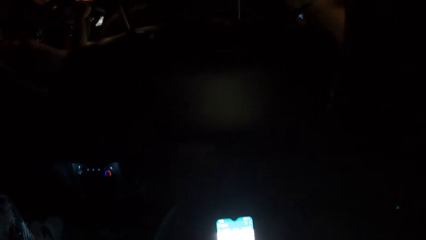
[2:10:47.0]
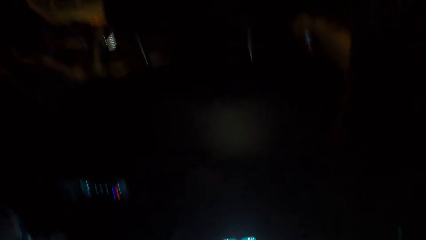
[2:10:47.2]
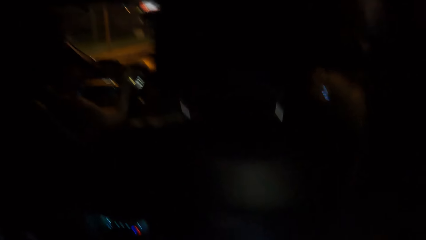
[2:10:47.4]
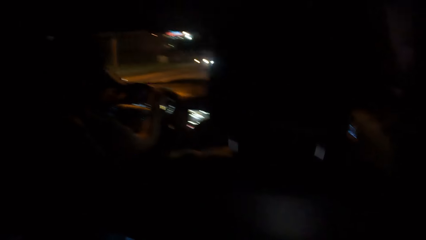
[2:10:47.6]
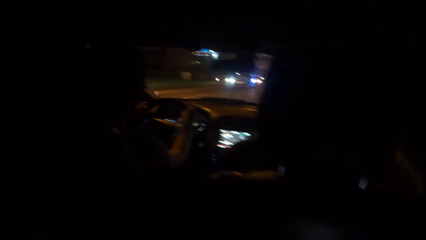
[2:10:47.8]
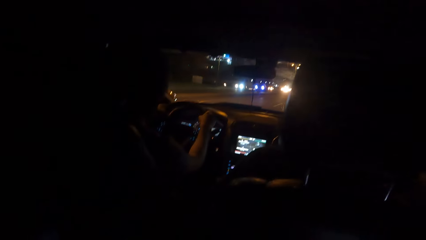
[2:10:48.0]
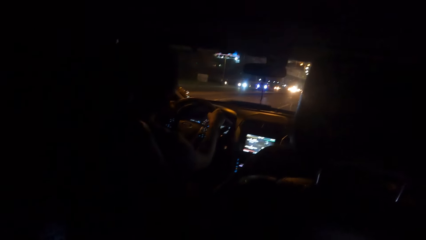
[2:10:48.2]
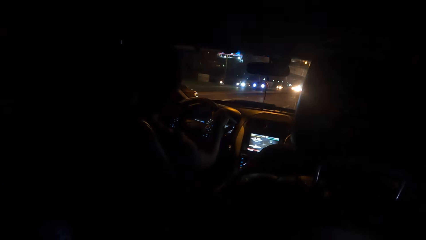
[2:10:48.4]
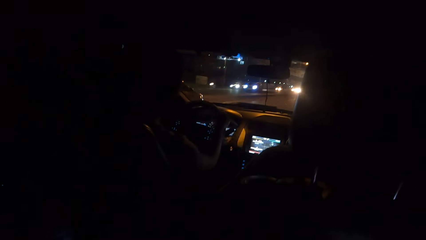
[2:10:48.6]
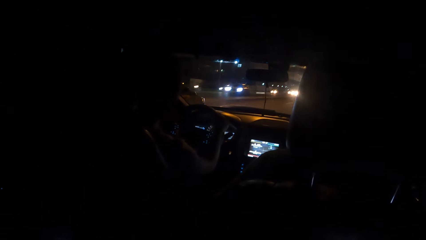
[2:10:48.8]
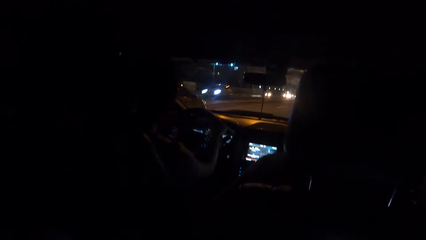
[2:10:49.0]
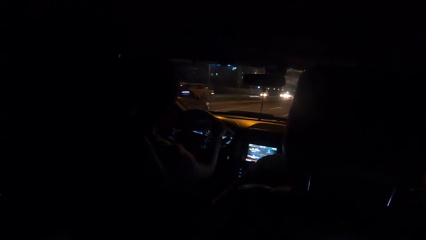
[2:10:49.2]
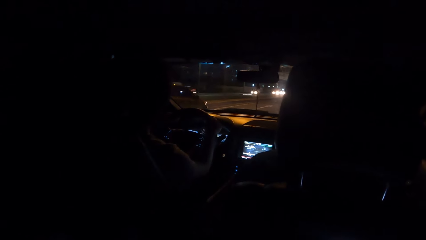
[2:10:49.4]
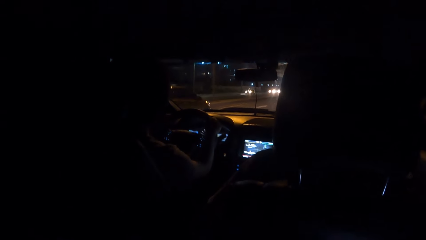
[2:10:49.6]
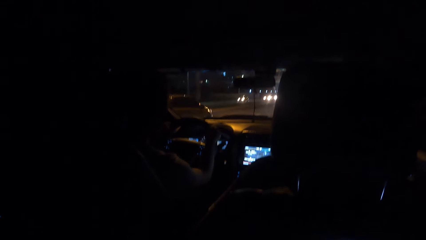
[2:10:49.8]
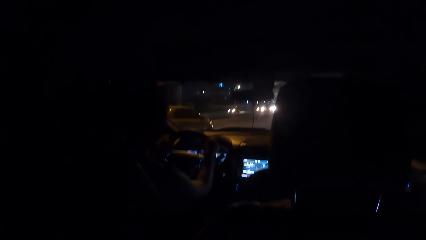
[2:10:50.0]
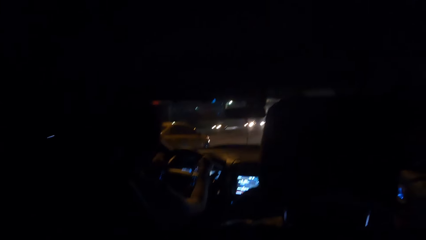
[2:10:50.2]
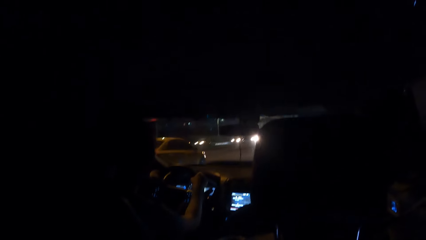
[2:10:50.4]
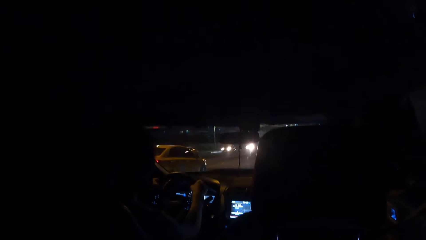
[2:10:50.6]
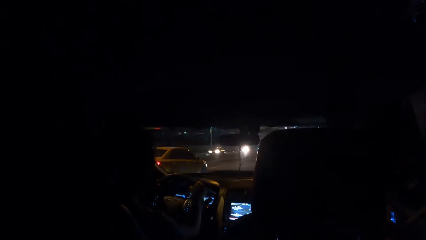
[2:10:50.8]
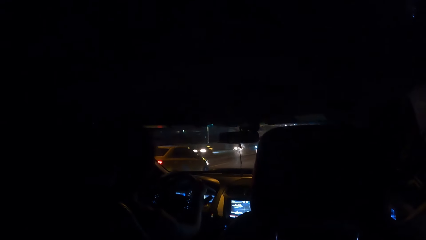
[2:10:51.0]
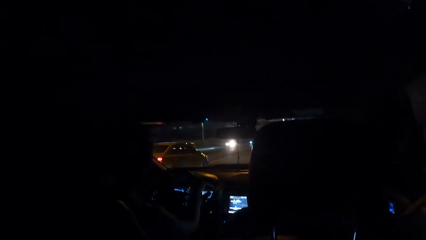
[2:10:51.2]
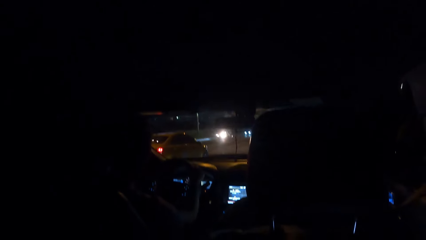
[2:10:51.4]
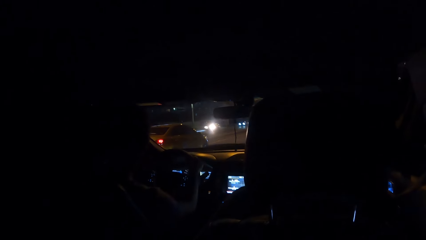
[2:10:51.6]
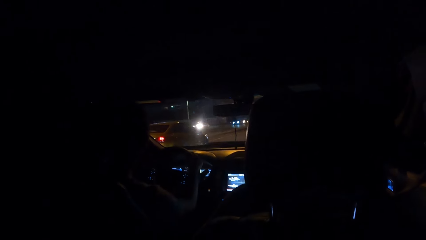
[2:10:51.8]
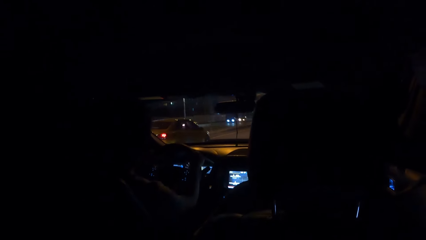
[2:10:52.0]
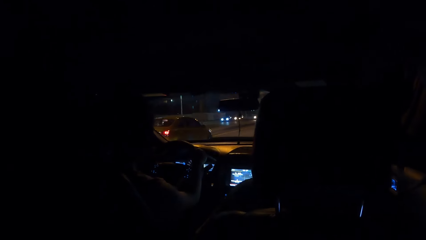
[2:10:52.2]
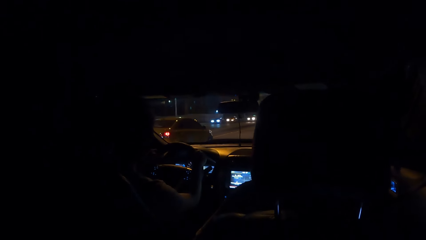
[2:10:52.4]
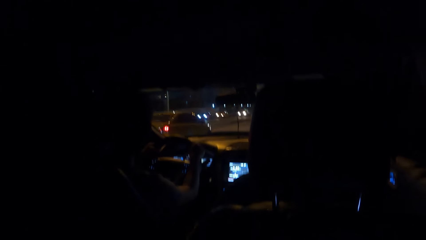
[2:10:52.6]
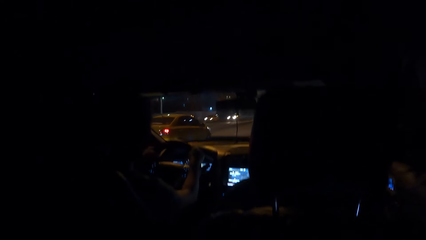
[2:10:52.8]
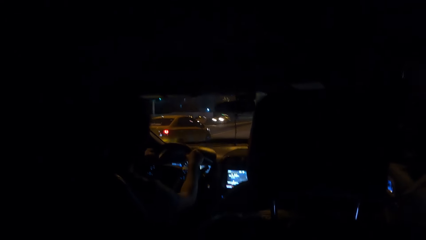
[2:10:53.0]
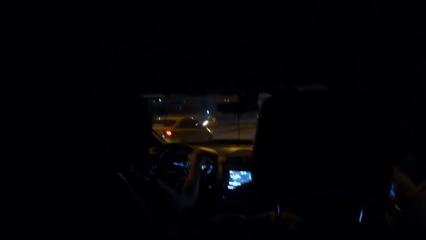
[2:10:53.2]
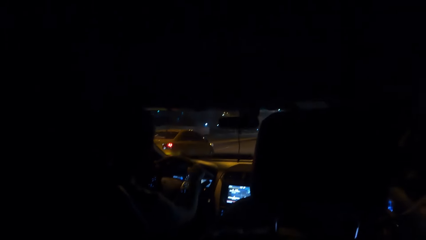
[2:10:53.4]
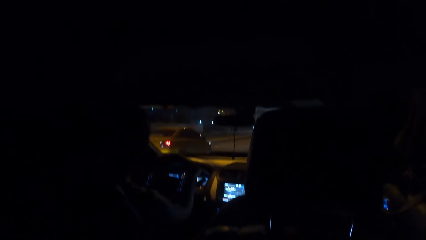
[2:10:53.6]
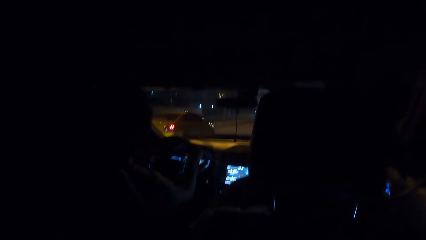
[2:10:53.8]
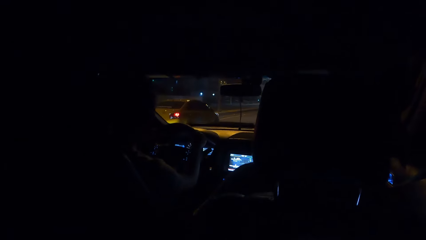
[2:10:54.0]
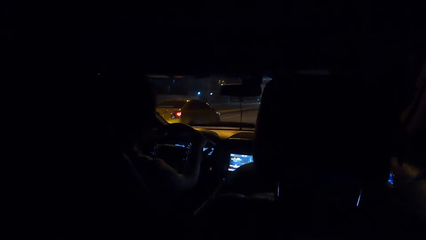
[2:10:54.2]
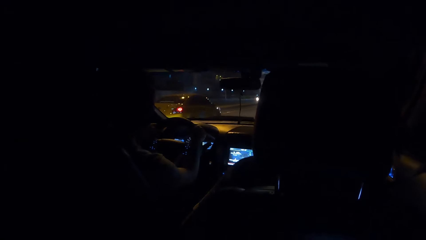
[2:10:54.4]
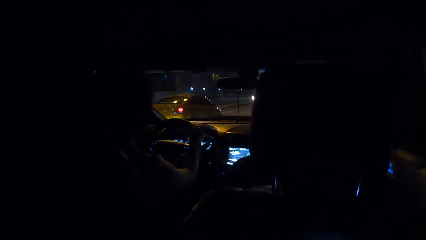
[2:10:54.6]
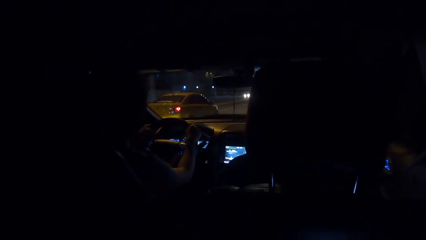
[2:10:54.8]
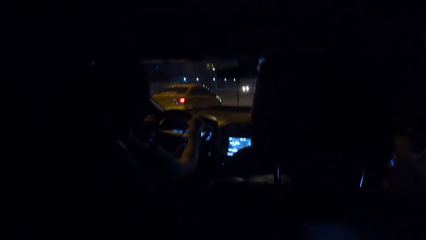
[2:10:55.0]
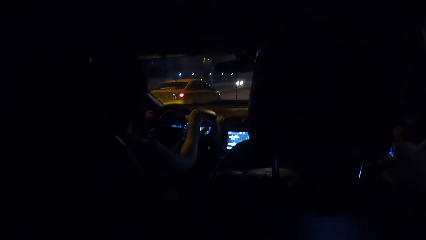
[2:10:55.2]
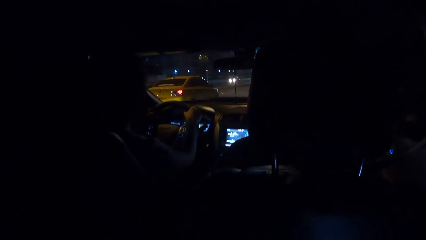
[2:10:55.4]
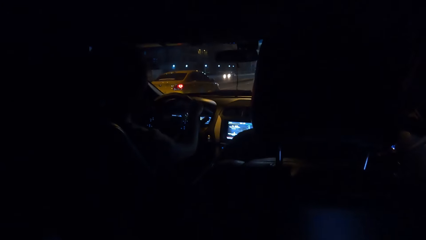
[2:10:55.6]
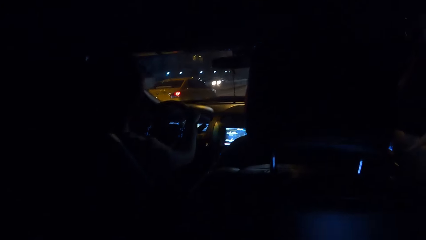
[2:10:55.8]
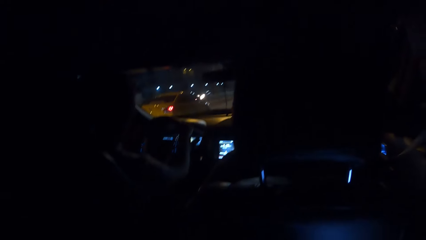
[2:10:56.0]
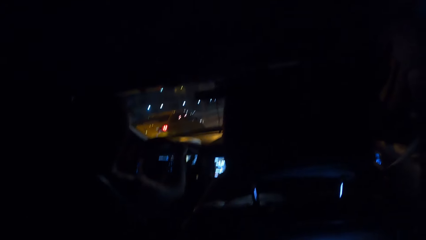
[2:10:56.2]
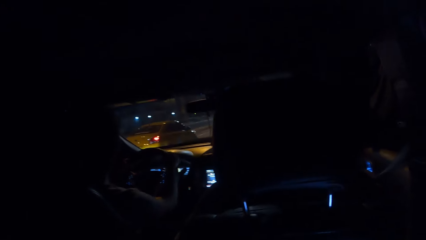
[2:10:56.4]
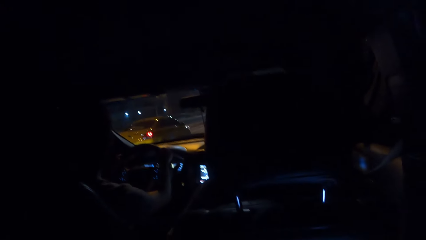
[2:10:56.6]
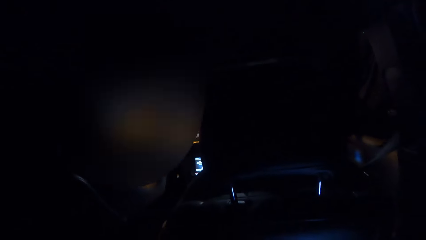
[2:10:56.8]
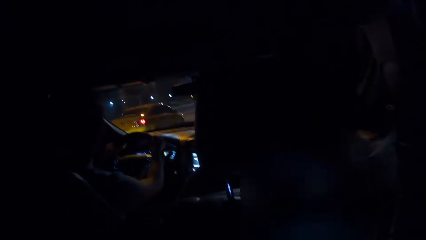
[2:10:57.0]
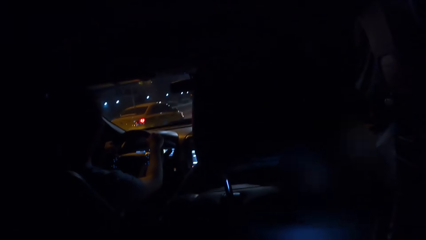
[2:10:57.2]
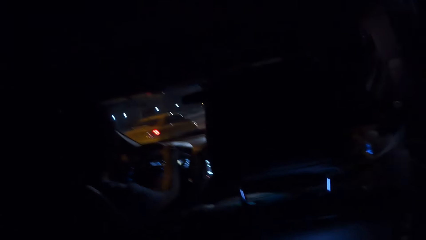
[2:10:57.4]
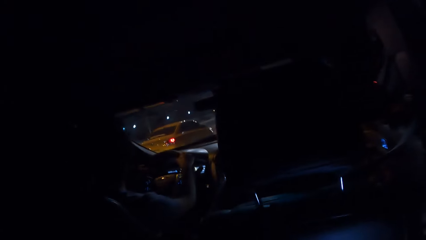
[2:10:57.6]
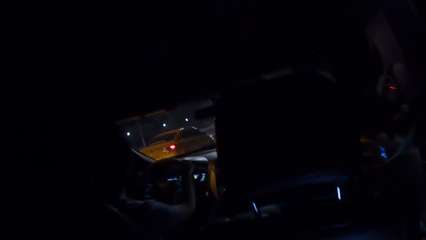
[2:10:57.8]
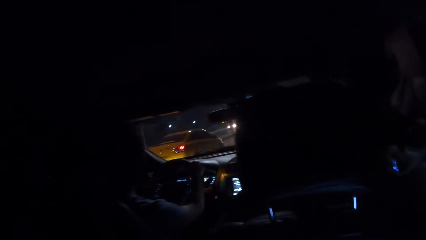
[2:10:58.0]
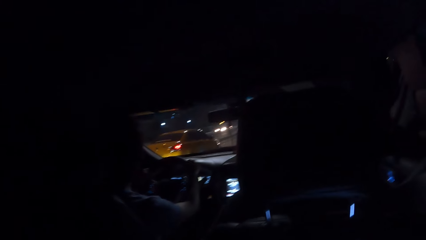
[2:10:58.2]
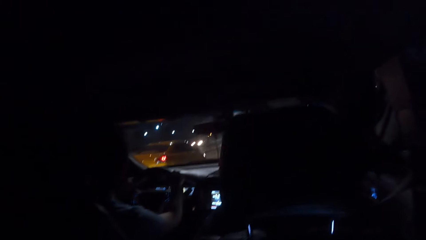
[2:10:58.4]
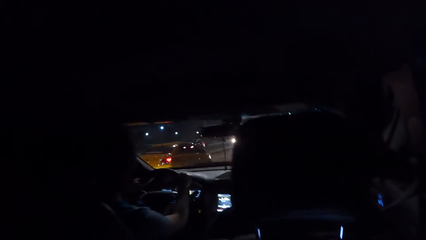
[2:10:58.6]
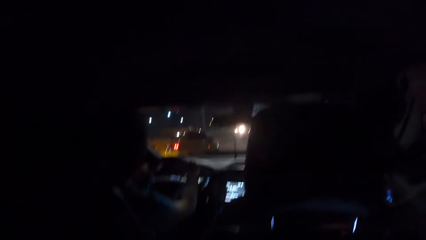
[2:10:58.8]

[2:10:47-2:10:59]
The camera wearer looks around. A person drives a car on the road.

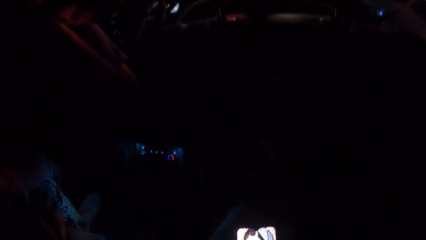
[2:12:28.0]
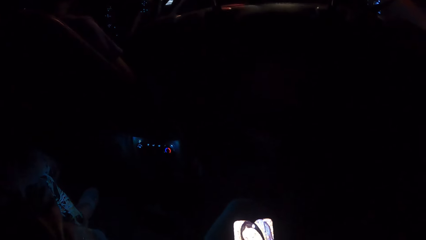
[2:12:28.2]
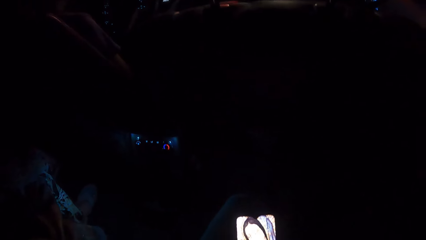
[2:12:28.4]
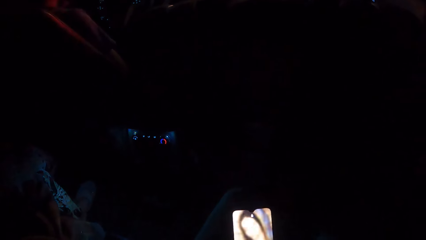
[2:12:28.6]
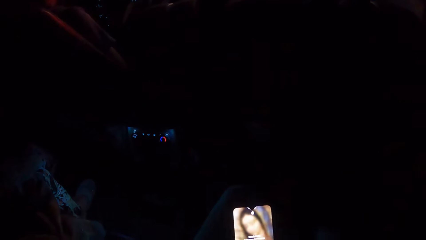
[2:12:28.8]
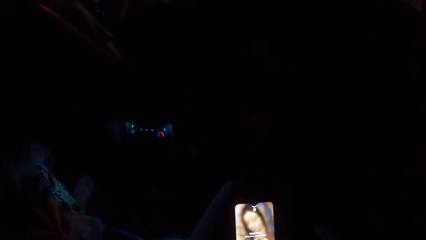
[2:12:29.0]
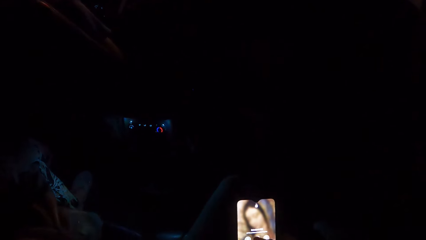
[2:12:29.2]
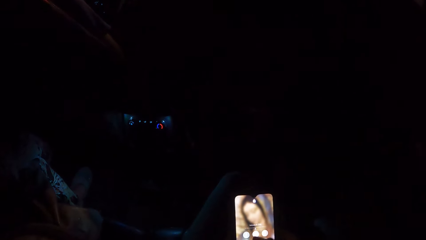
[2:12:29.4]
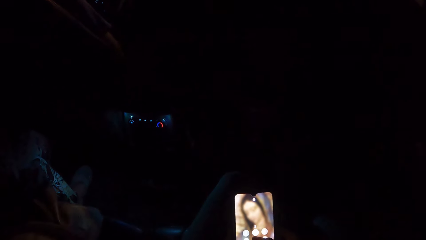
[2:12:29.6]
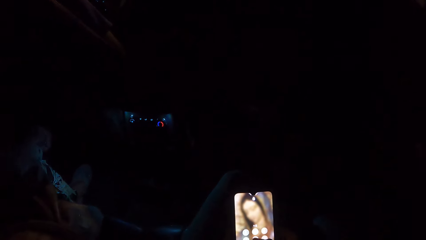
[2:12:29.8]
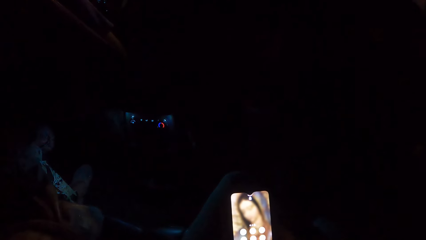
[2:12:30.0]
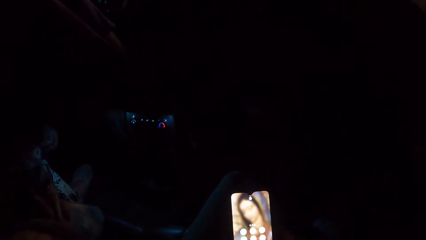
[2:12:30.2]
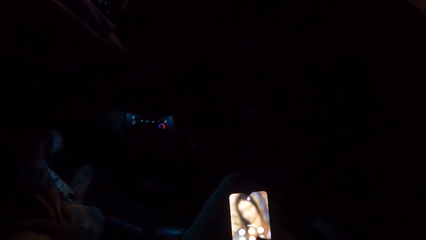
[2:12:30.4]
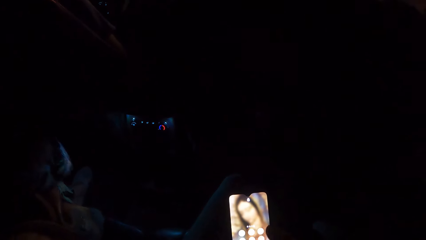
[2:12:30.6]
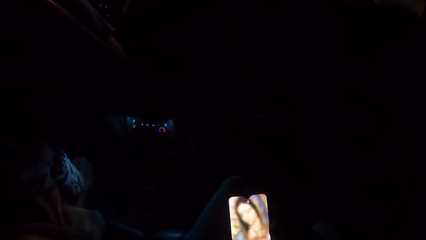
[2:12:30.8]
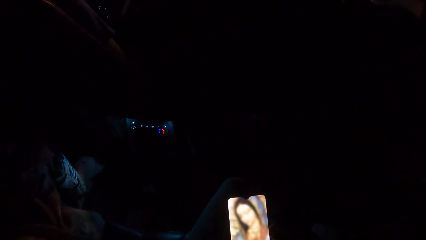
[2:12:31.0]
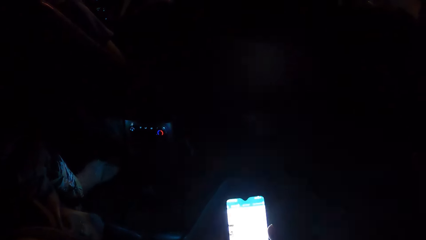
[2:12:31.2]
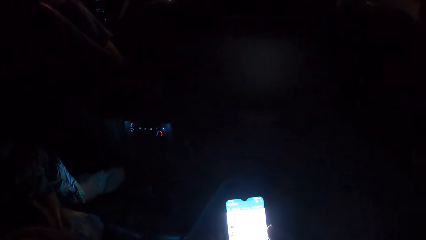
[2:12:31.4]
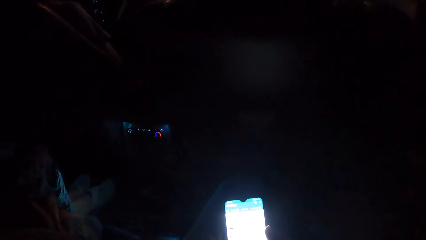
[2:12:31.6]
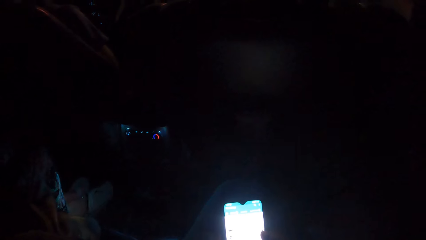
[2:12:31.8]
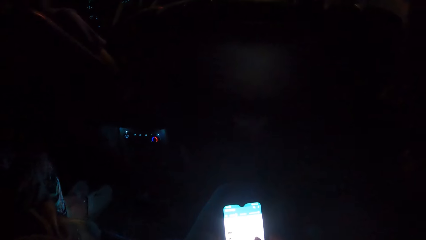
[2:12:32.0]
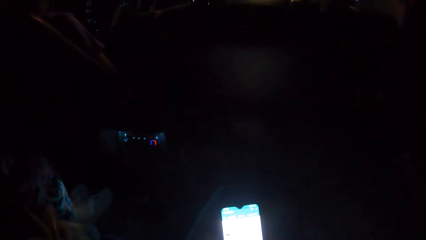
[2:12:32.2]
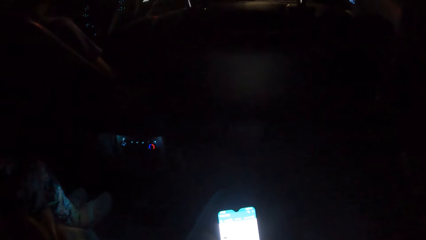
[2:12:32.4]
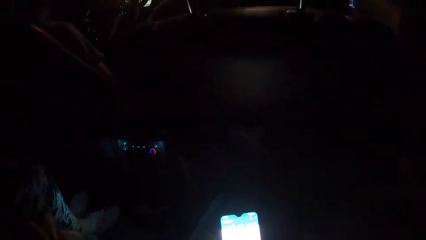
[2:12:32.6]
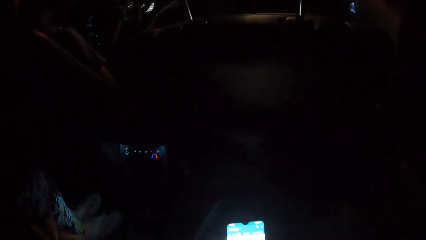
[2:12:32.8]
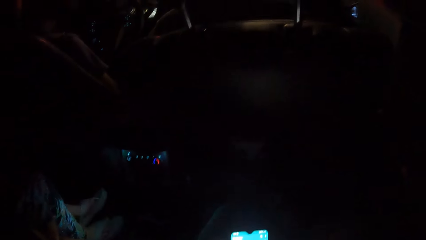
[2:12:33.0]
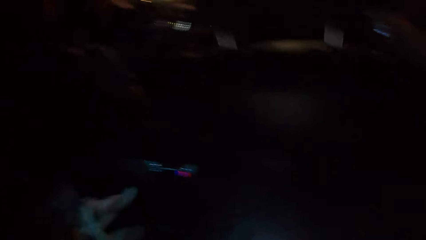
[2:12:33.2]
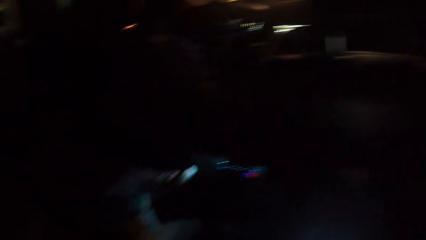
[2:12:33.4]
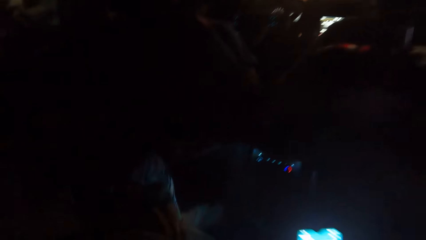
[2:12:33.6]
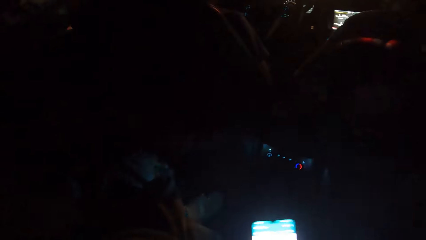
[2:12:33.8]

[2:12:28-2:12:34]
The camera wearer looks at the phone. They tap on the phone.
